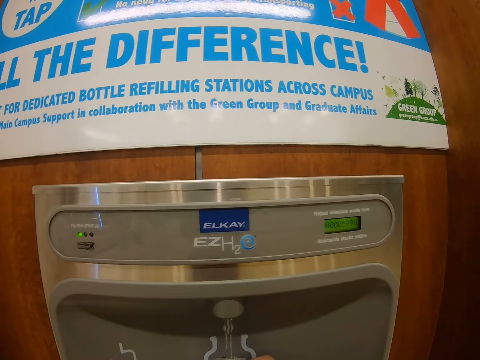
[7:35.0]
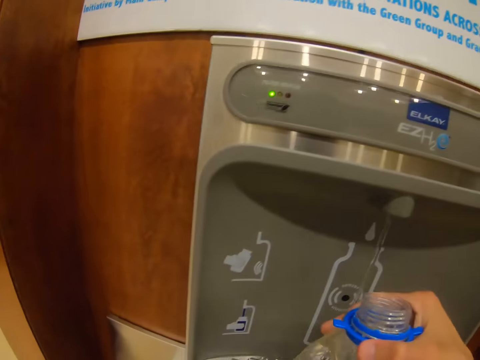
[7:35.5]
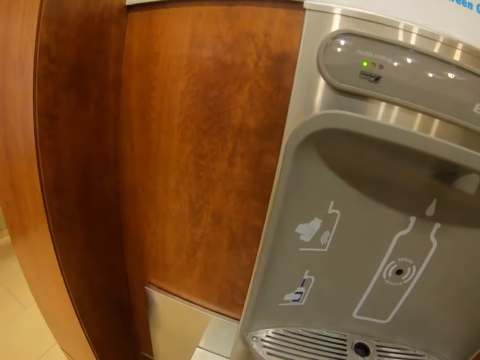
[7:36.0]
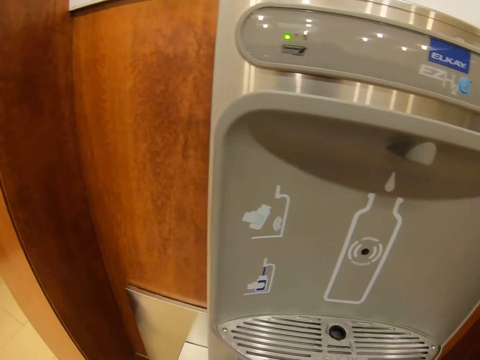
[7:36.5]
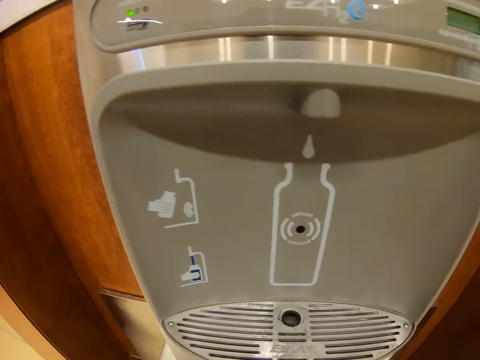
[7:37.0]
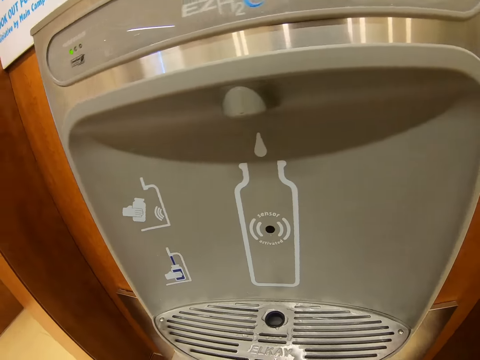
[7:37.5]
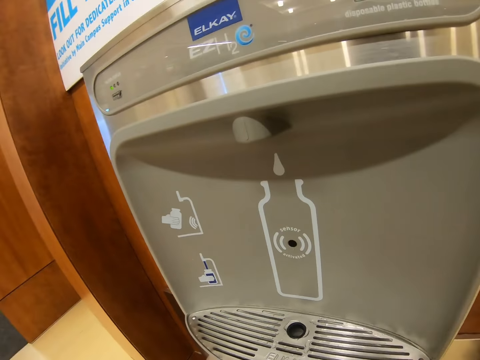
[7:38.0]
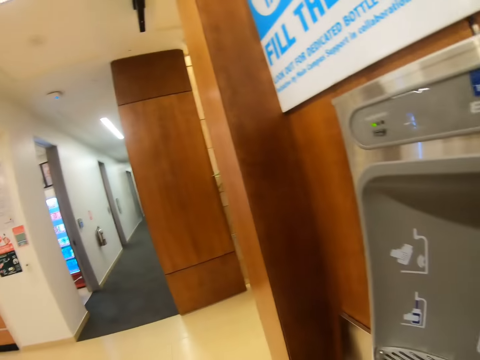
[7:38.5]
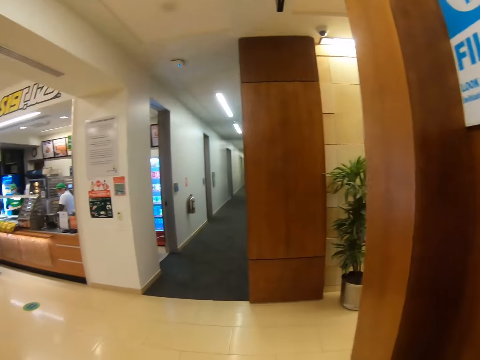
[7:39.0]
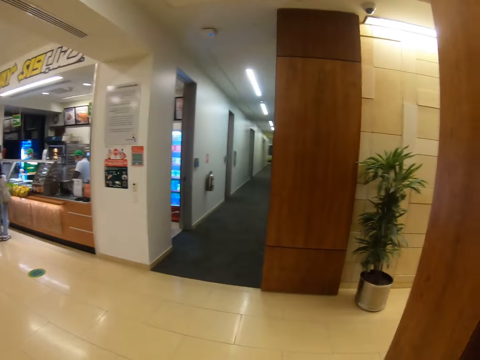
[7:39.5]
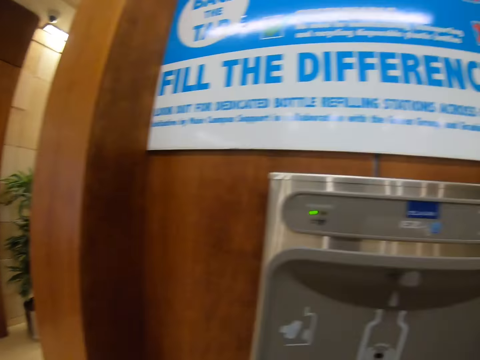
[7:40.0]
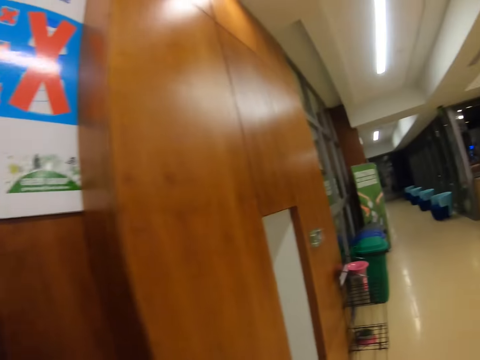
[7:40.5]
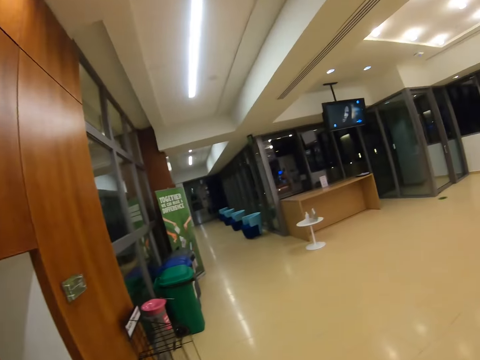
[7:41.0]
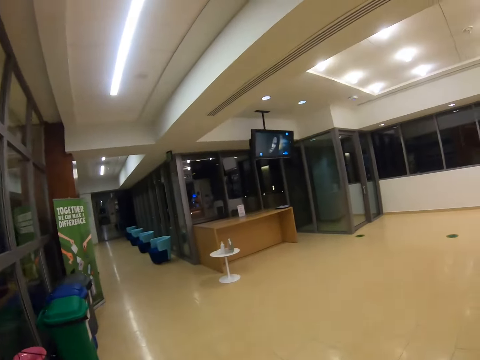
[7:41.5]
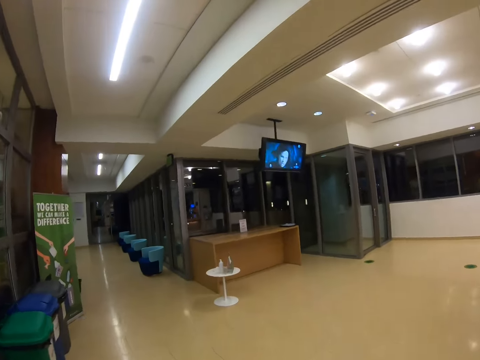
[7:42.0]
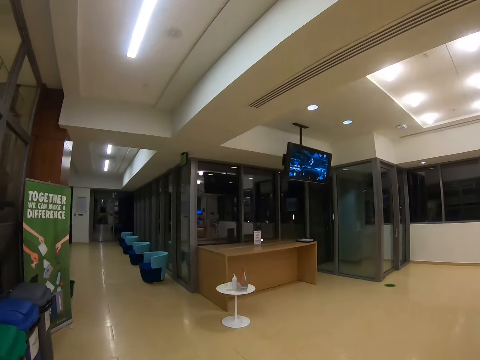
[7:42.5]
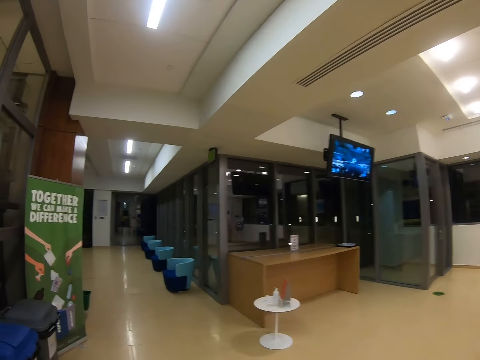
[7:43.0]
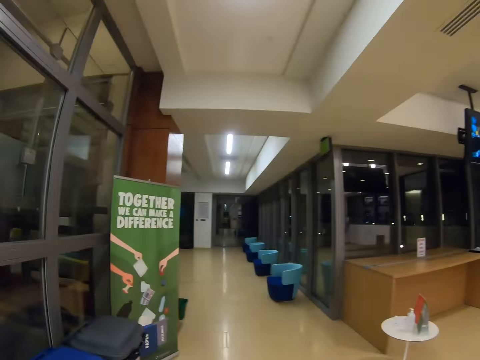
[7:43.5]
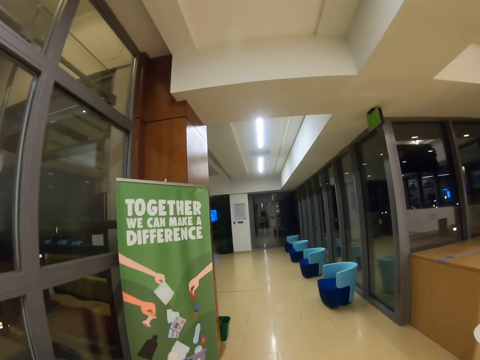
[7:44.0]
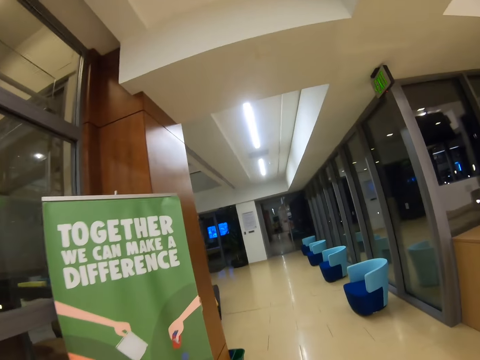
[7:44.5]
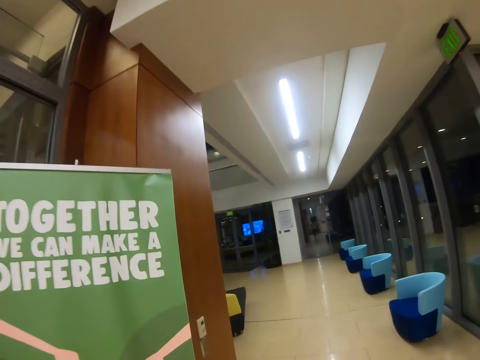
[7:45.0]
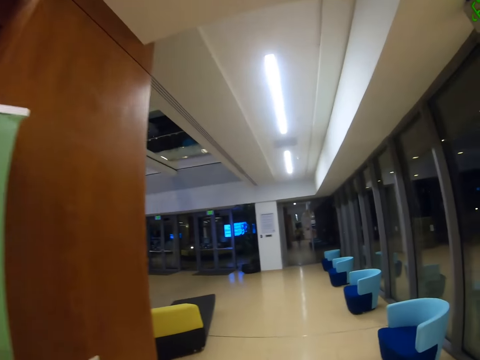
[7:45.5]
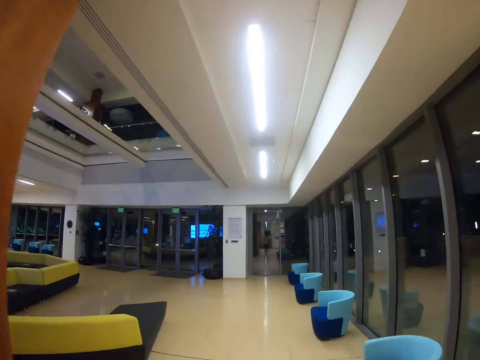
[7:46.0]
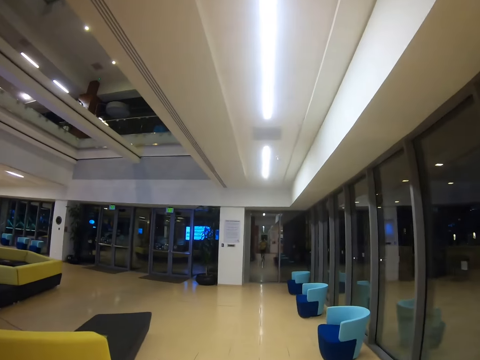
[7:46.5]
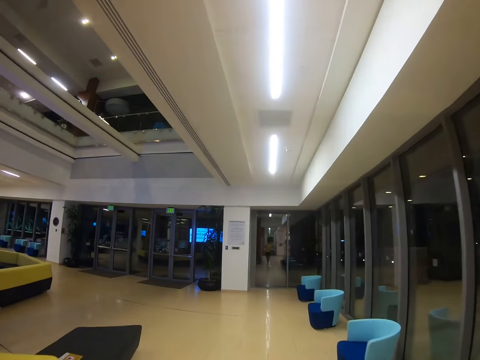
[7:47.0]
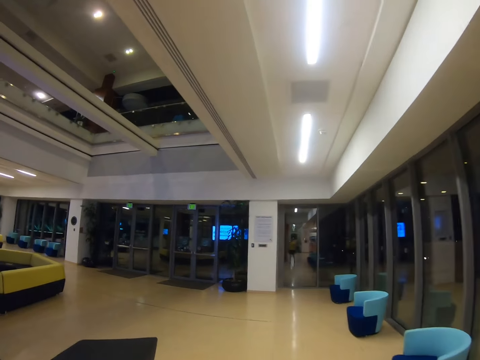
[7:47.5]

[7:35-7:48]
The camera wearer stares at the dispenser. They look around. They walk around the room.

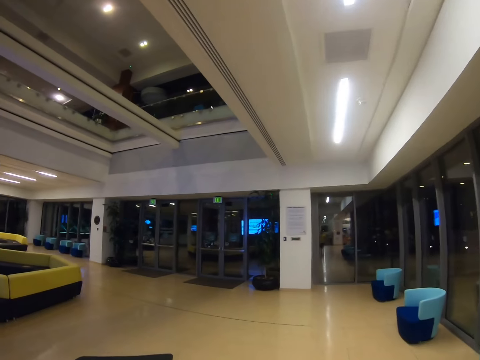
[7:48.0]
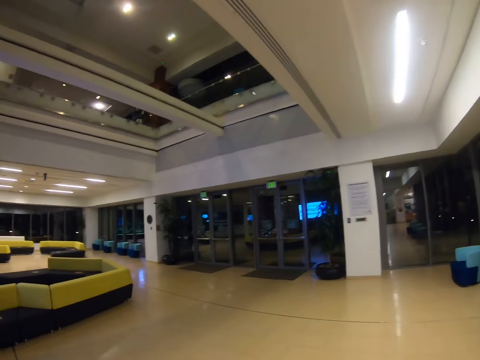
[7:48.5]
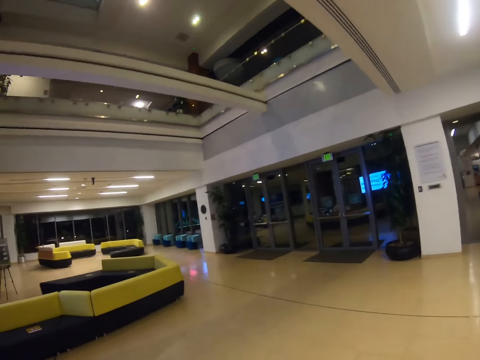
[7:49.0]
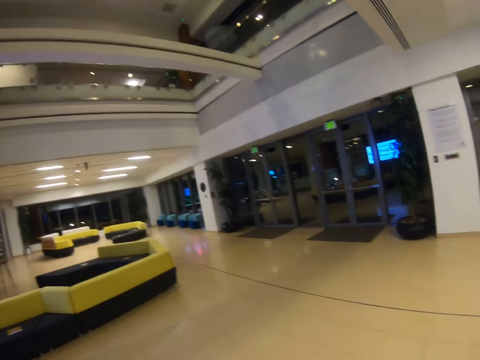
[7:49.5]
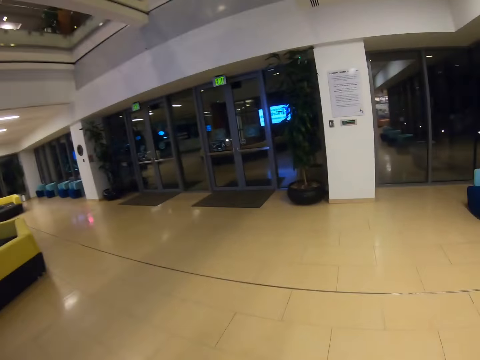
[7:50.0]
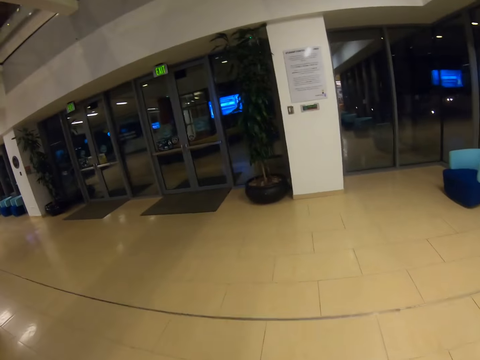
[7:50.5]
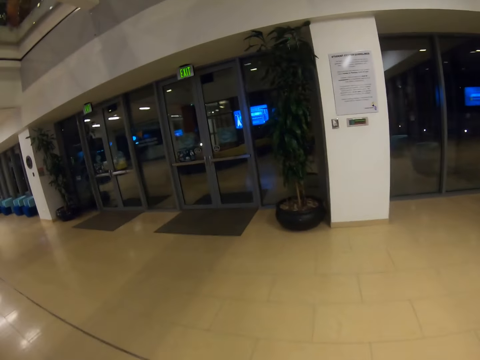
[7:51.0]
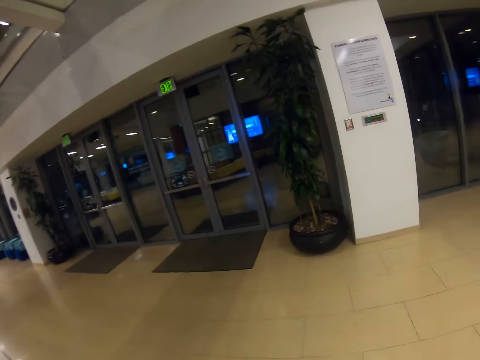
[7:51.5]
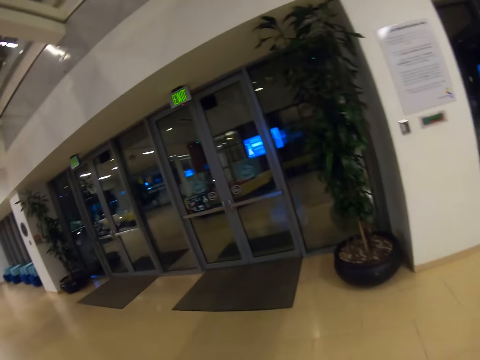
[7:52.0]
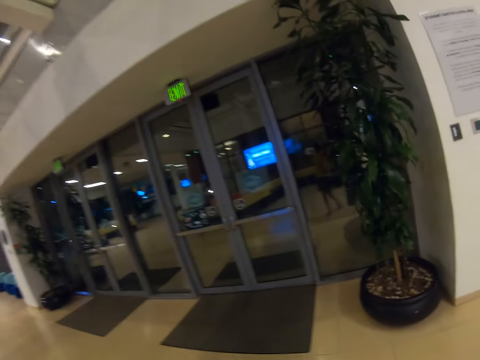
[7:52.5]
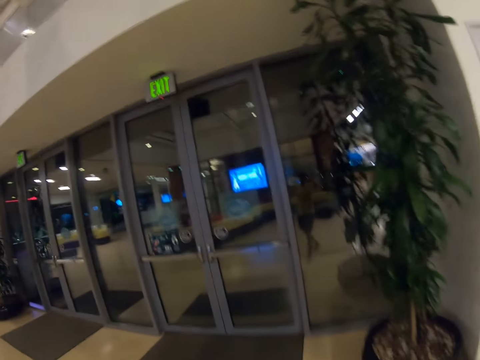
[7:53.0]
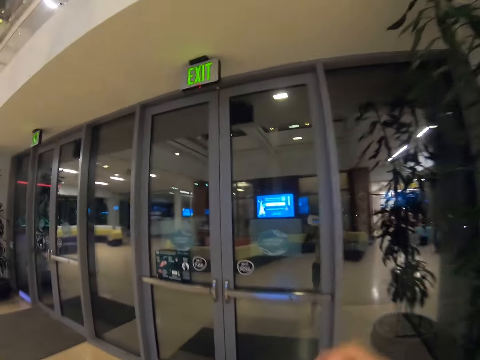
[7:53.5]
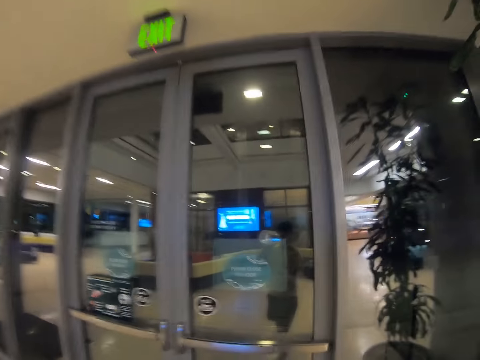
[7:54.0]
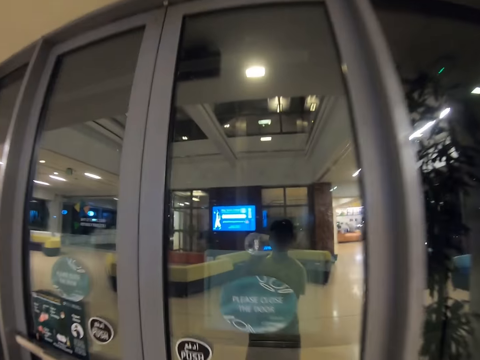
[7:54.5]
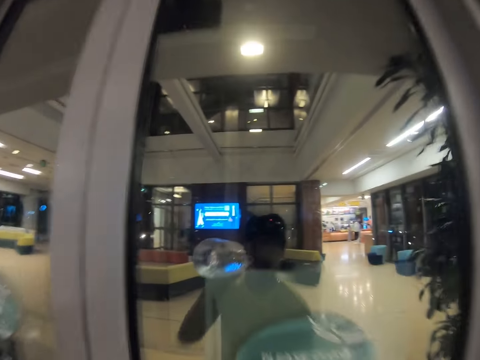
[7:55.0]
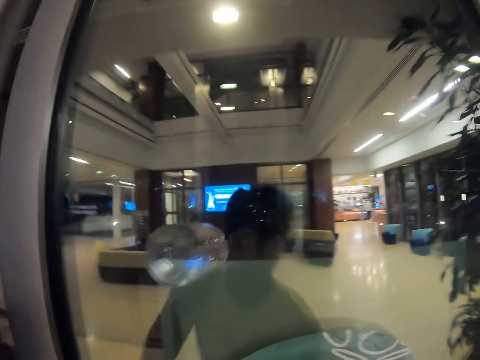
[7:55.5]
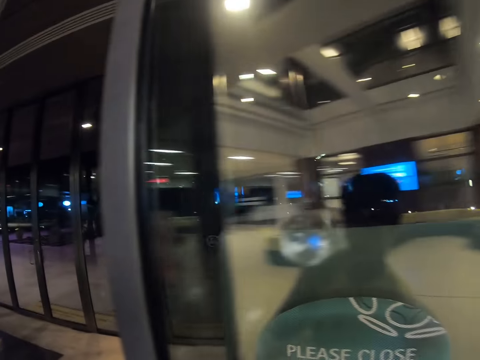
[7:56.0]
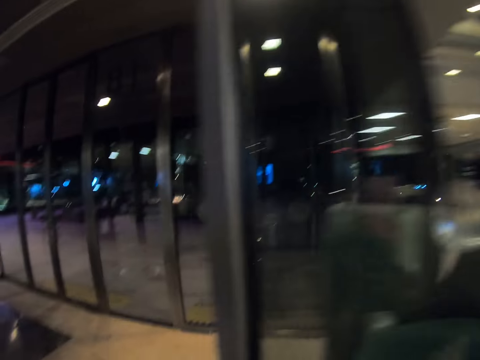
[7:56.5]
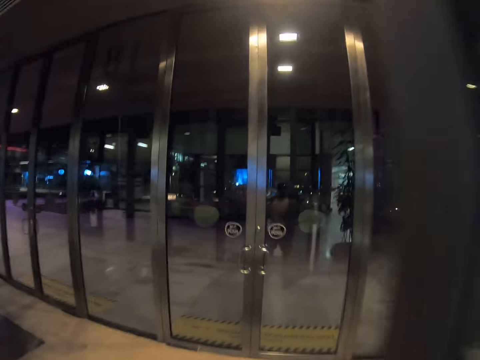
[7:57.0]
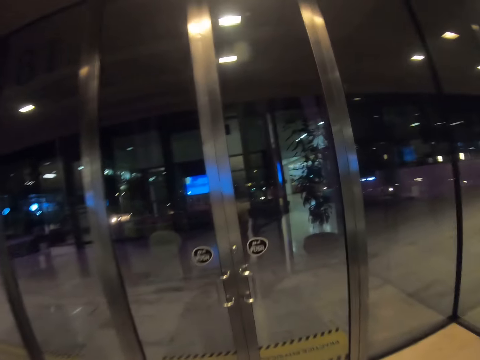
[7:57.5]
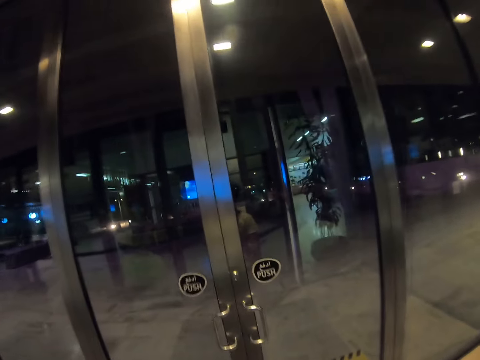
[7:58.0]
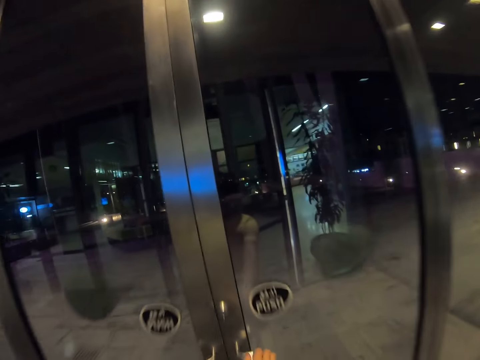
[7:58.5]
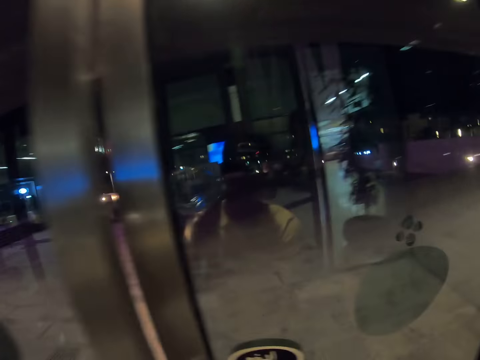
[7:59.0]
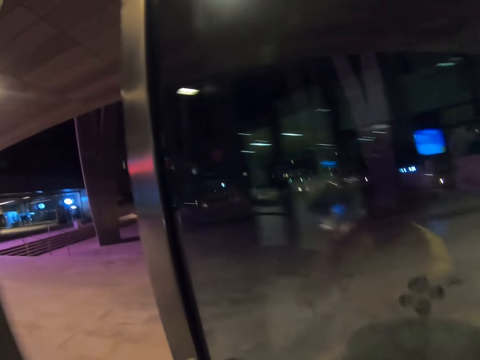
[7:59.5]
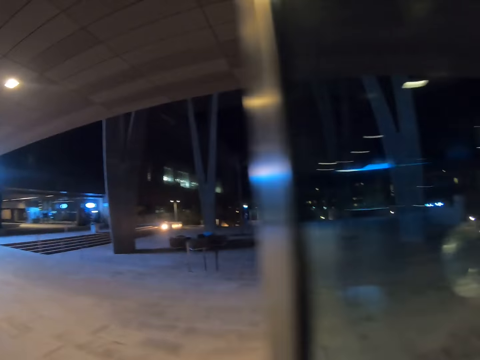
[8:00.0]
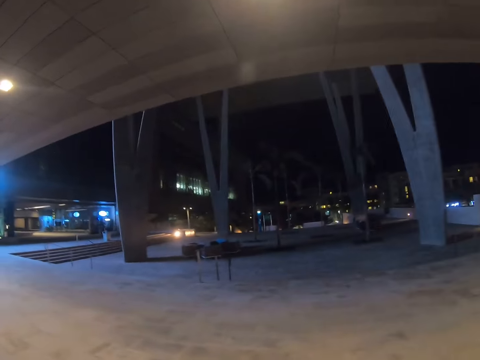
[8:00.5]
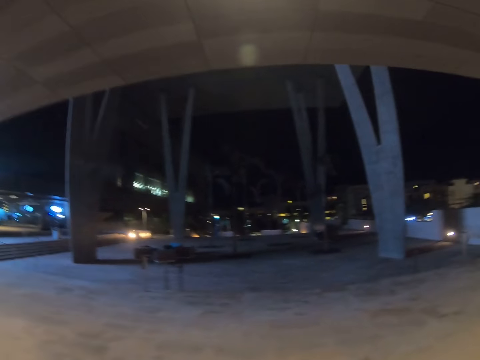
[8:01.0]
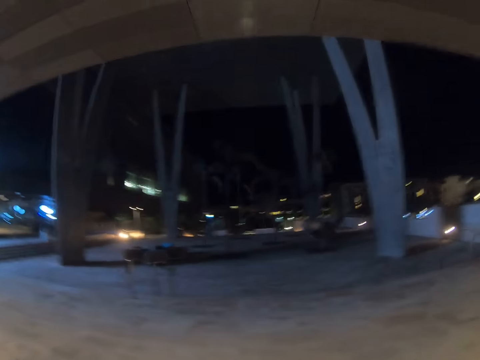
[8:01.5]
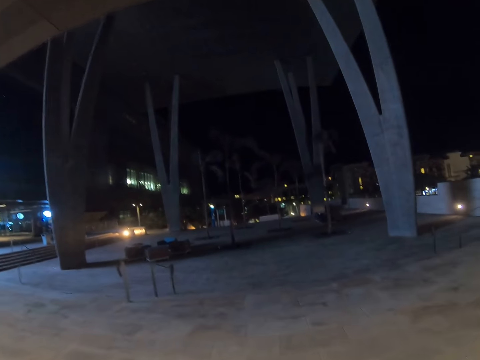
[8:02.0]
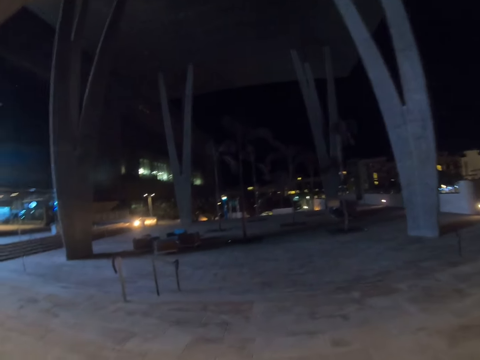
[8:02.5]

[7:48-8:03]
The camera wearer adjusts the camera. They walk around the room. They drink the water. They open the door. They walk to the other room. They open the door. They walk outside the room. They walk on the street.
